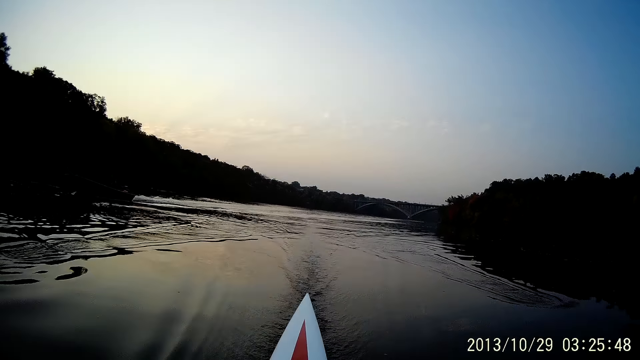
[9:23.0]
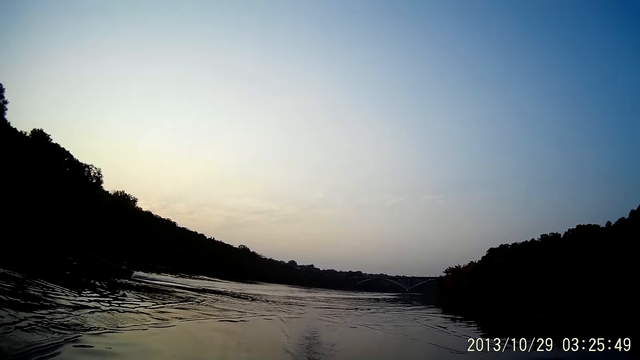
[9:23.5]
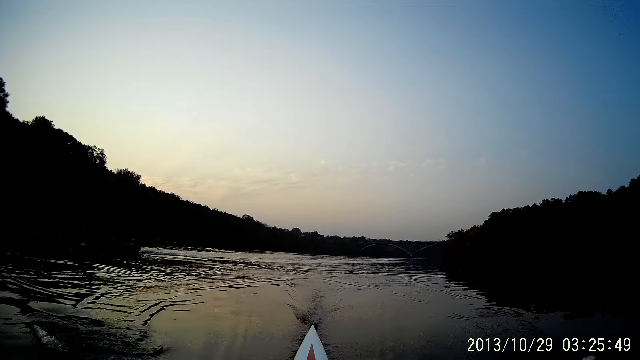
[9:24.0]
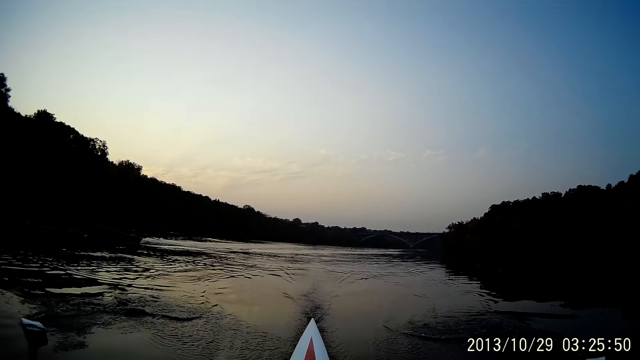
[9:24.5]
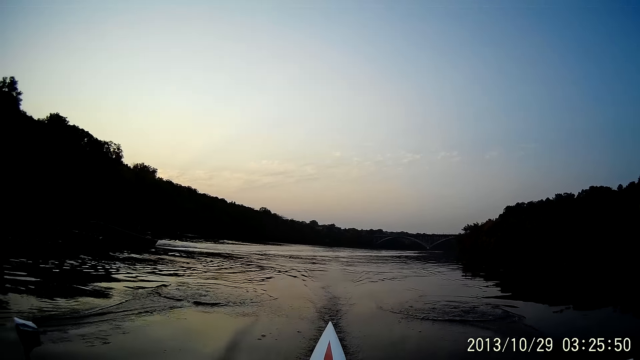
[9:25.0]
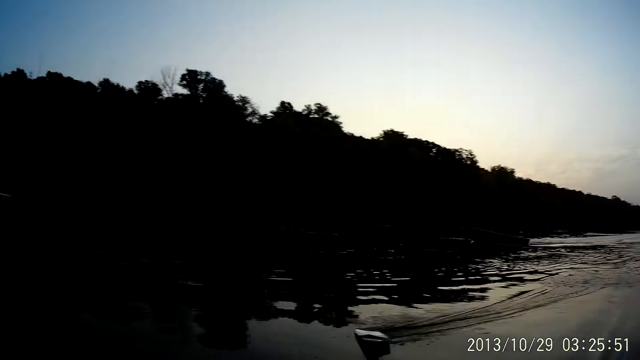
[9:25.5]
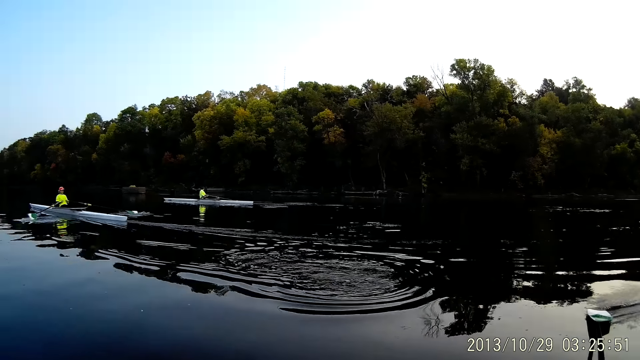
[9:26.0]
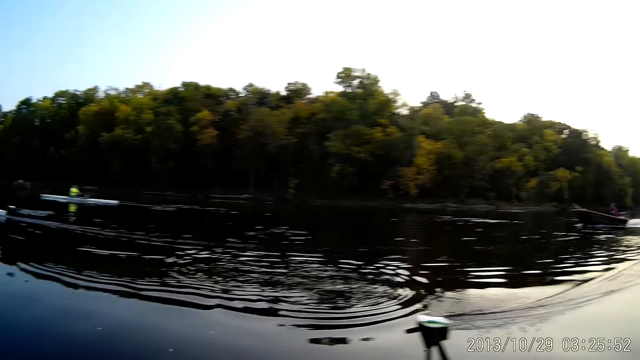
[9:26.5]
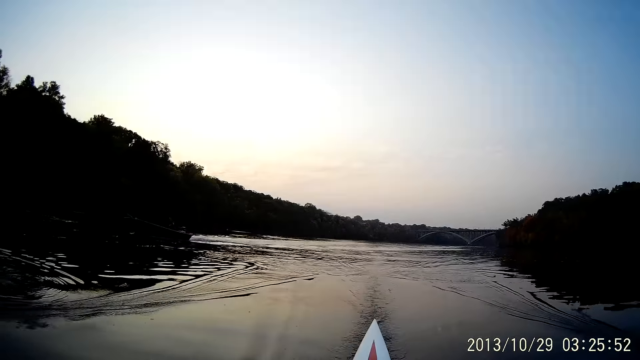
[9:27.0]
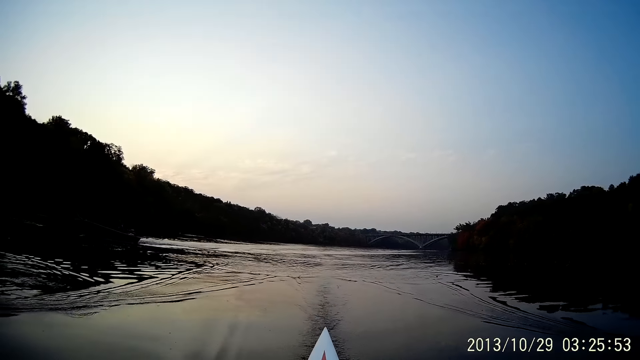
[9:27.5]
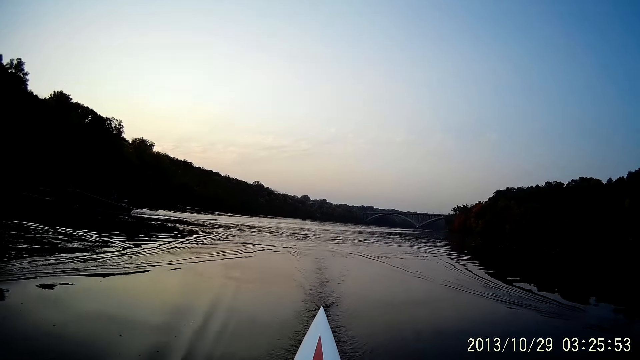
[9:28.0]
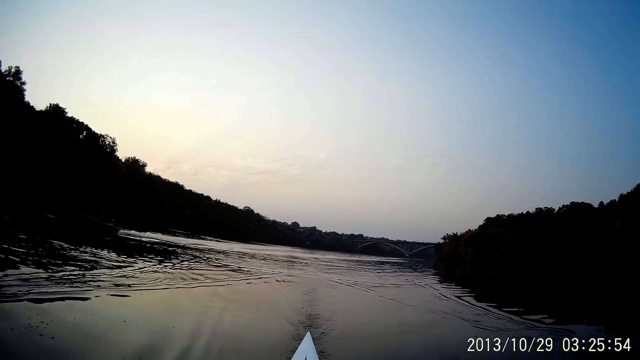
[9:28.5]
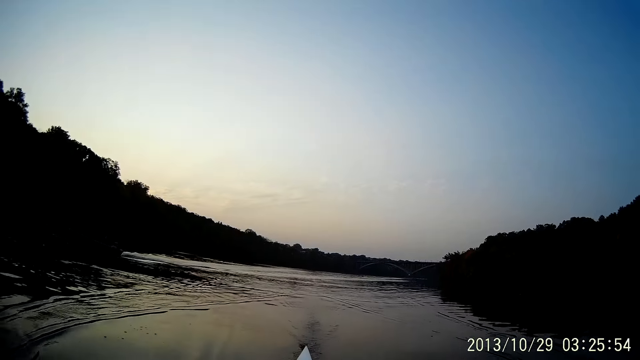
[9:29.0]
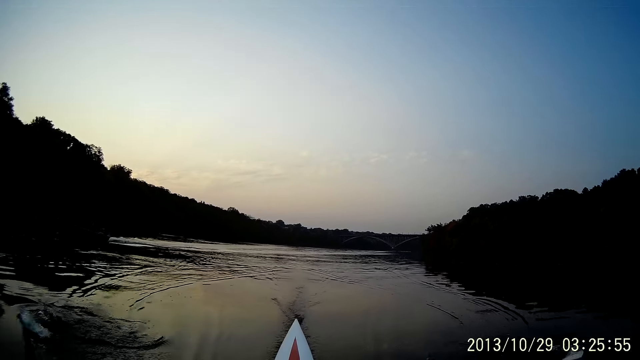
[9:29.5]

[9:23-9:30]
The camera wearer moves the boat oars with his left hand.

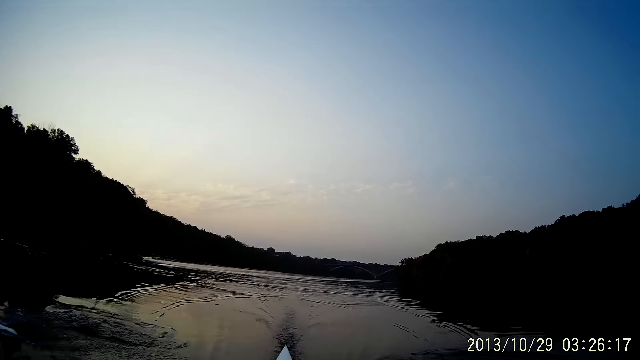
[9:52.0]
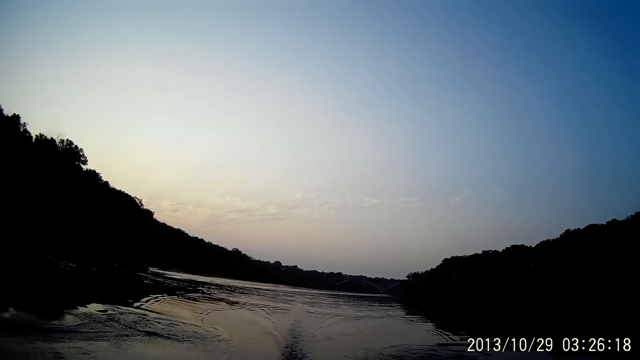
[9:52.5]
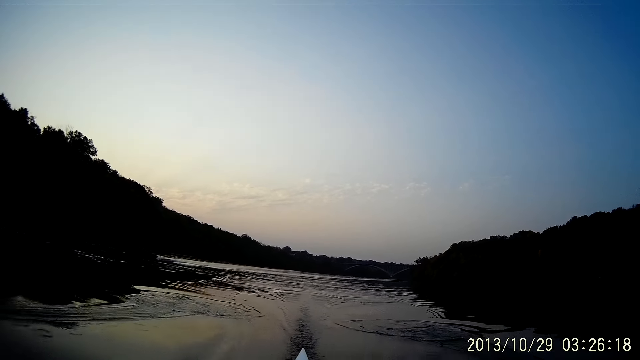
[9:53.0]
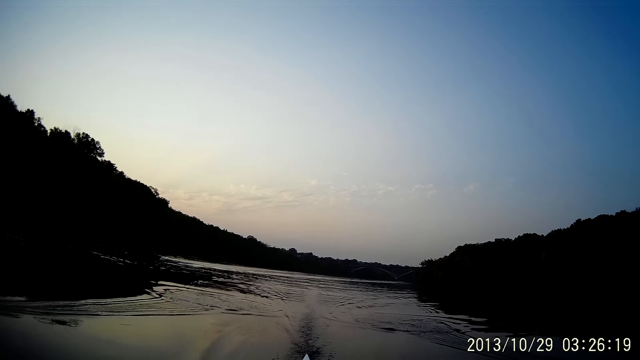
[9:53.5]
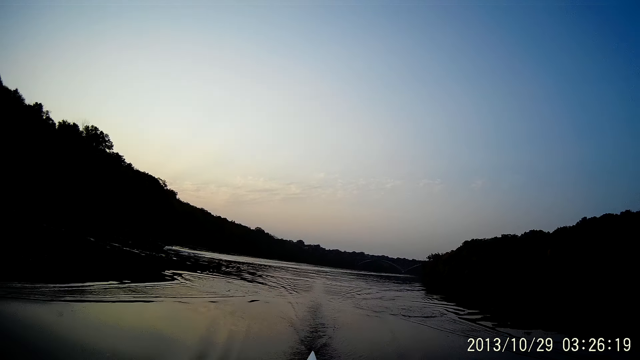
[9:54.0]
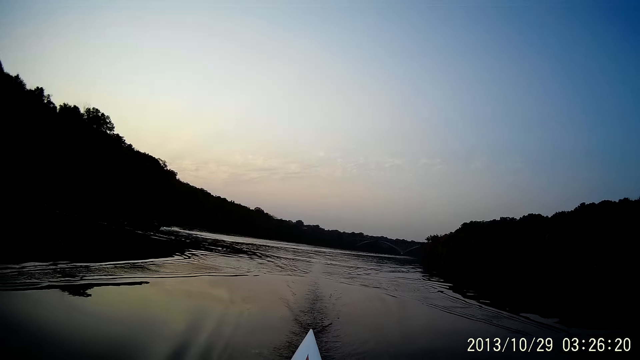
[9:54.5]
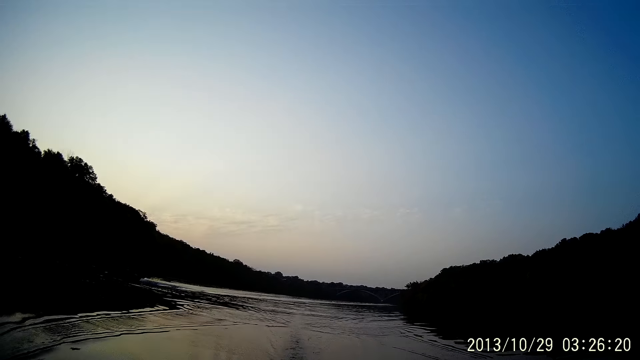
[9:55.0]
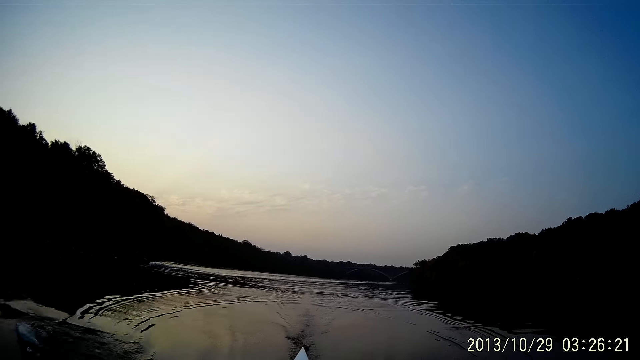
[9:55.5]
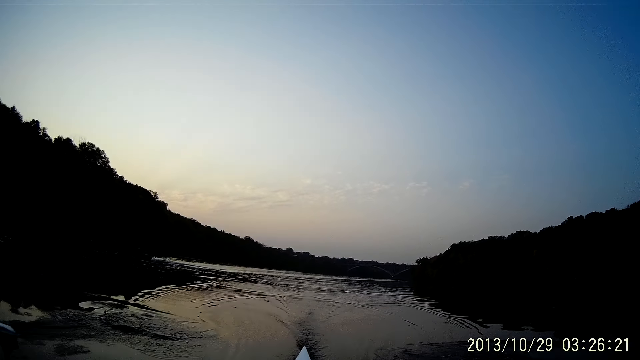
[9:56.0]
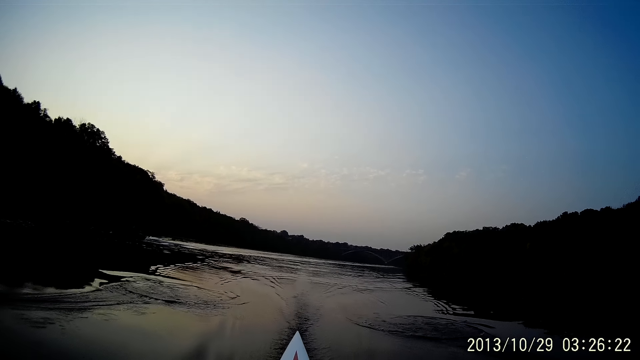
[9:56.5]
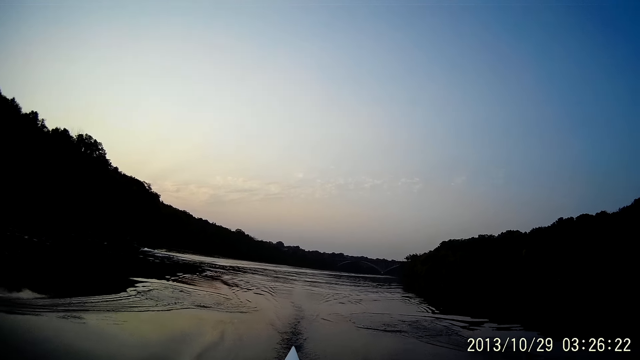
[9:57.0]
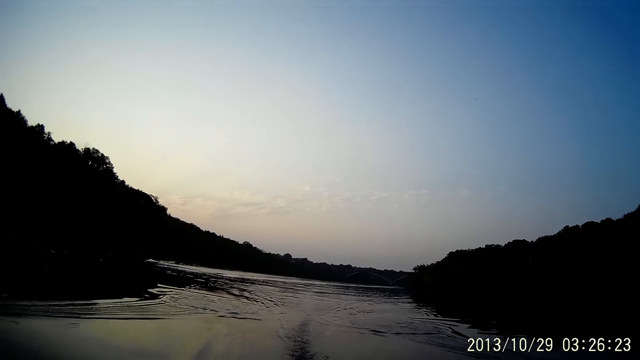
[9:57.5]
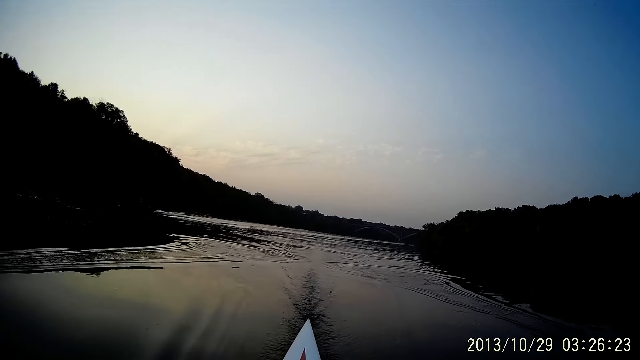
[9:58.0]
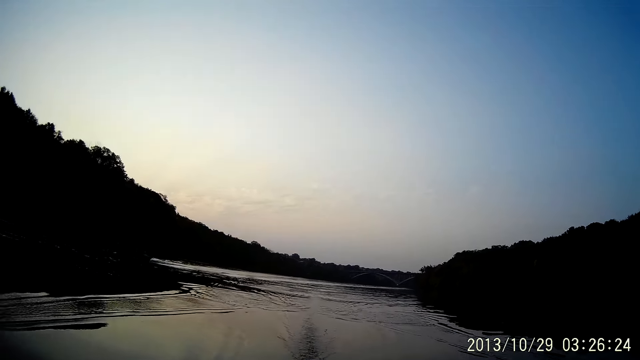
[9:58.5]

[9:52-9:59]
The camera wearer rides a boat at the river.

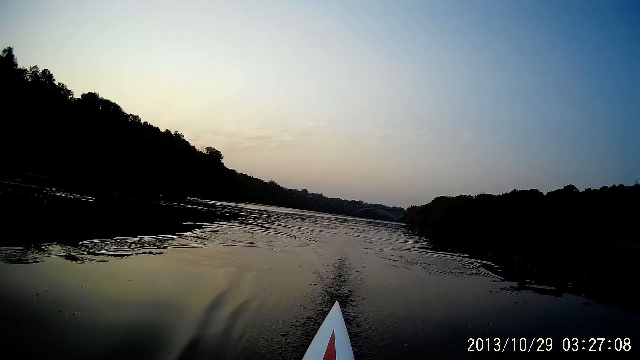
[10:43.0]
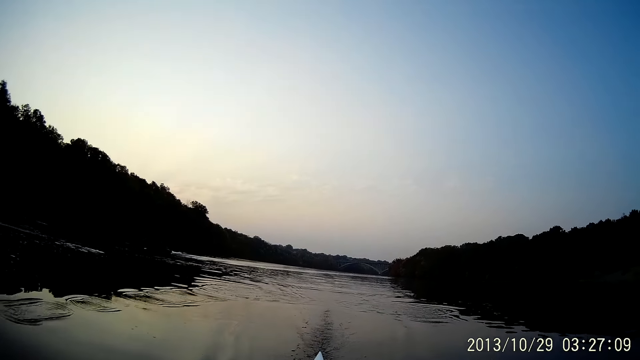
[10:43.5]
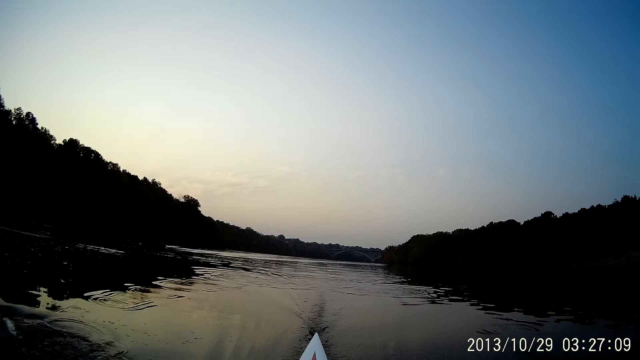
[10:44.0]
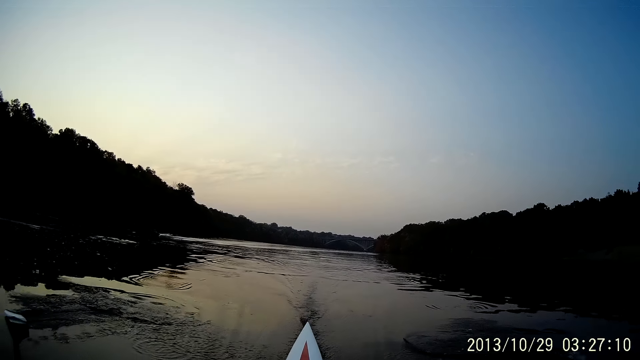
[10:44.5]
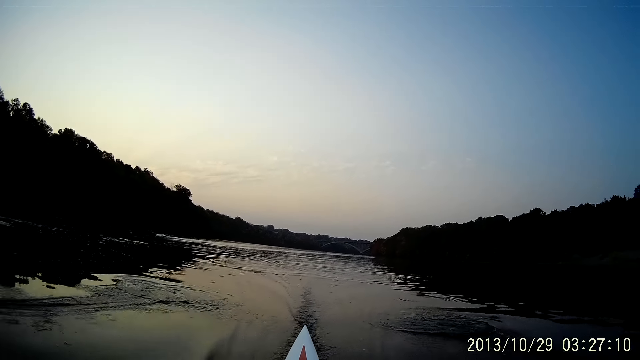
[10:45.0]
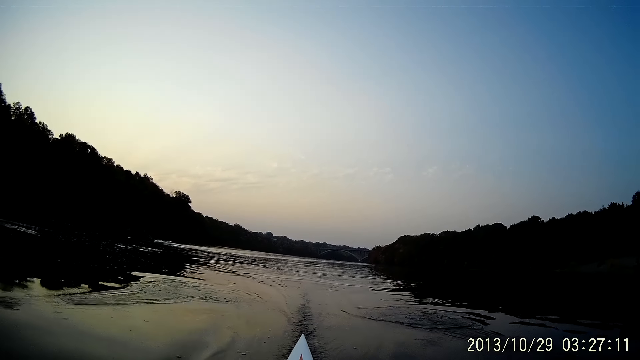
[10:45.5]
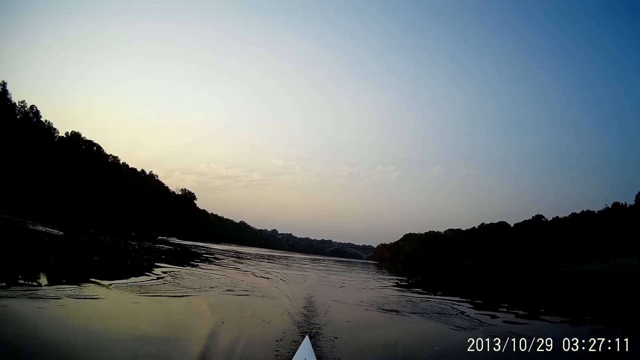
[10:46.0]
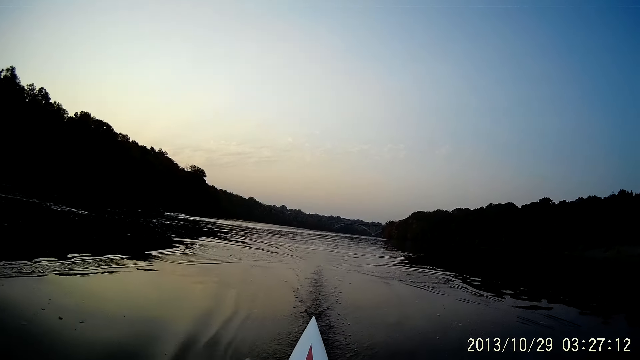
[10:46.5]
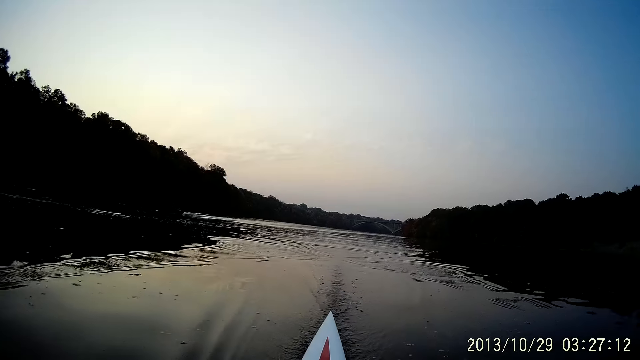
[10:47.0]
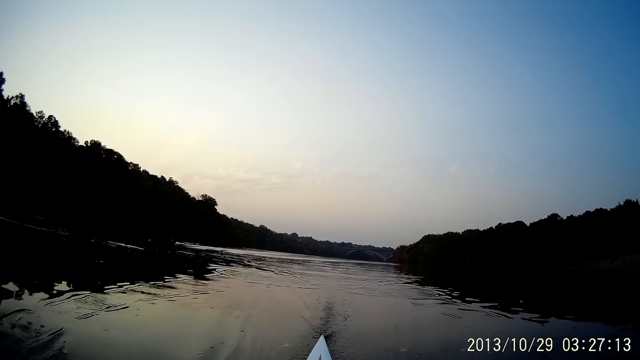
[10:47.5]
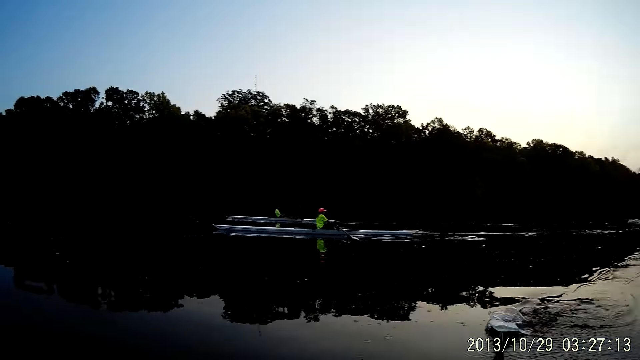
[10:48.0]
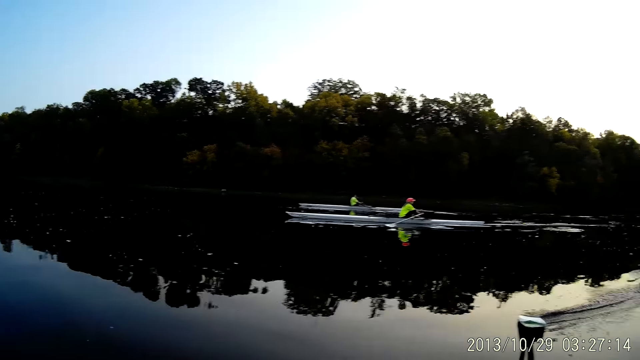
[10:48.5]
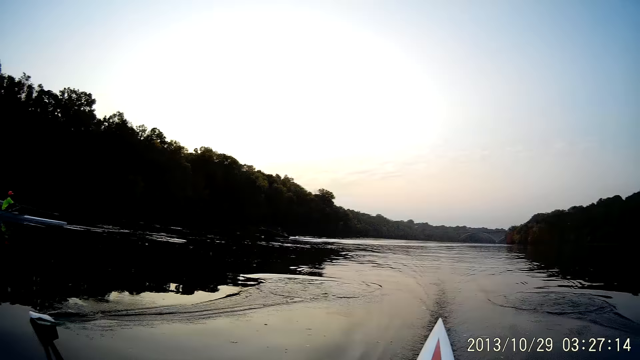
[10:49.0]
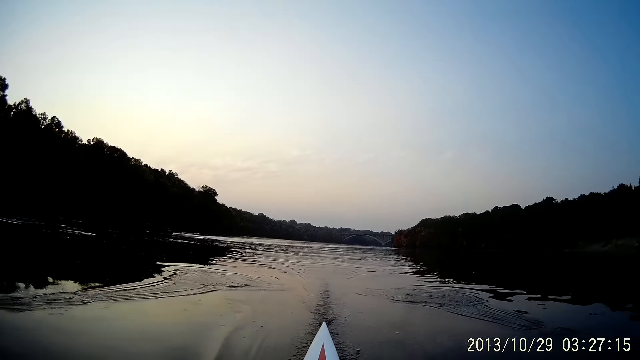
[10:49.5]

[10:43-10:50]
The camera wearer moves the boat oars with his left hand.
